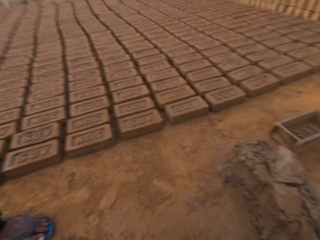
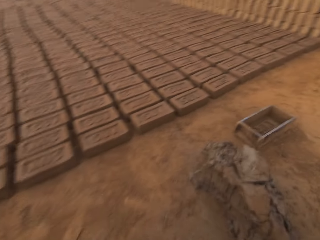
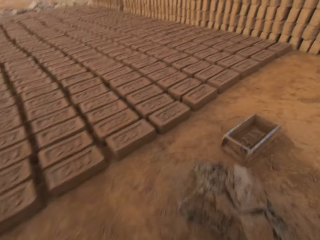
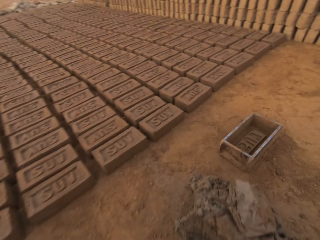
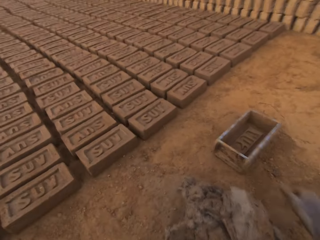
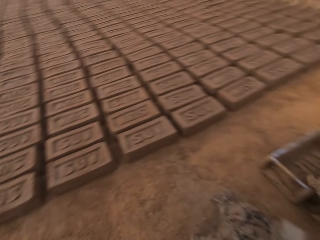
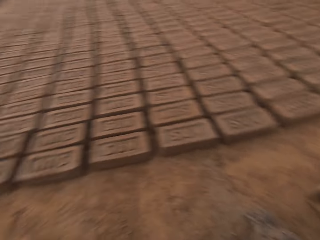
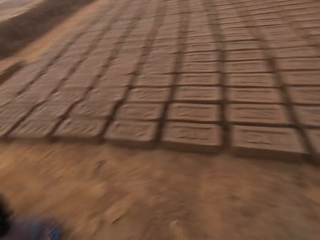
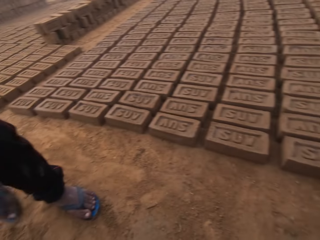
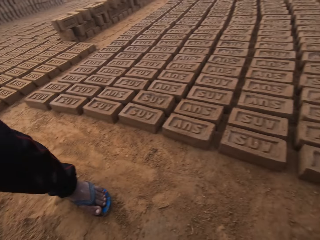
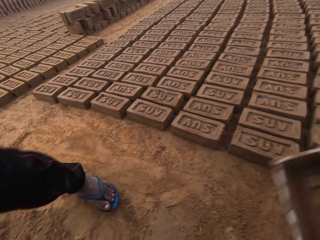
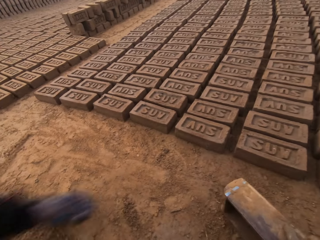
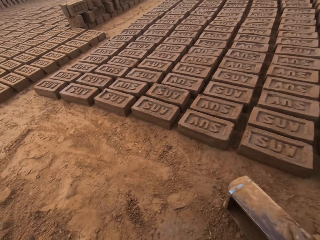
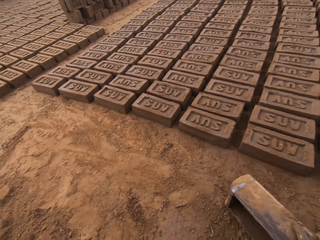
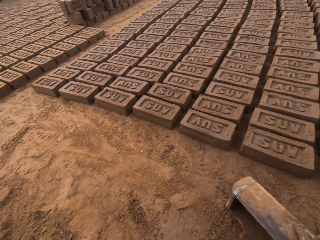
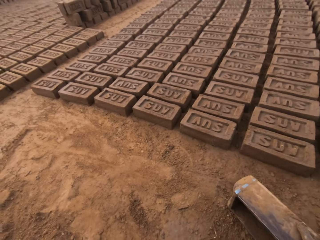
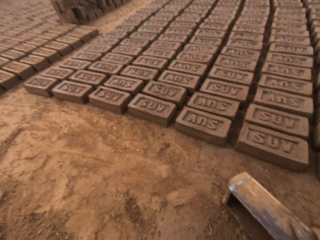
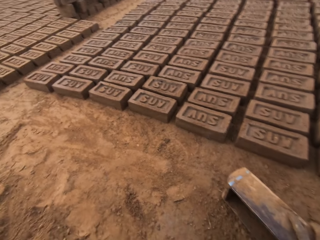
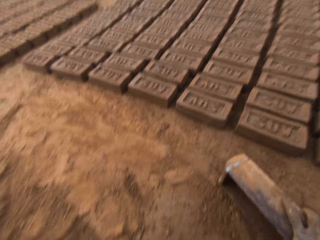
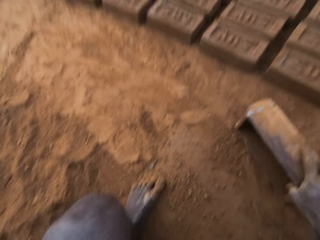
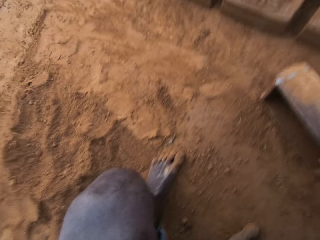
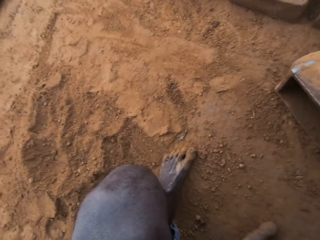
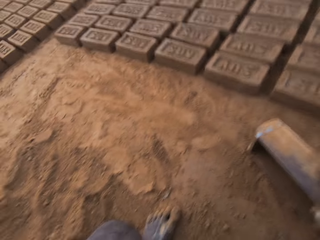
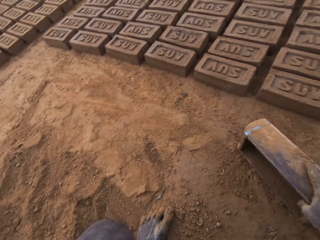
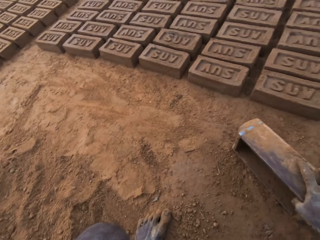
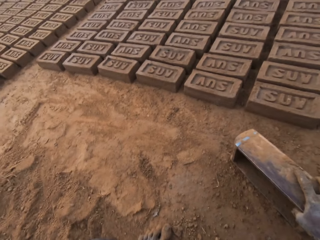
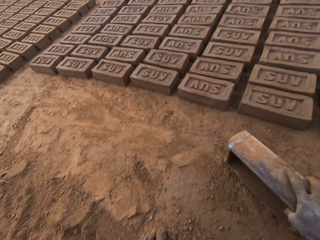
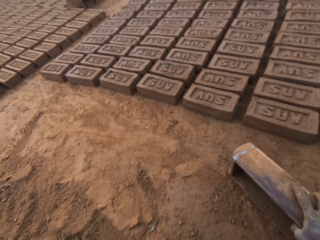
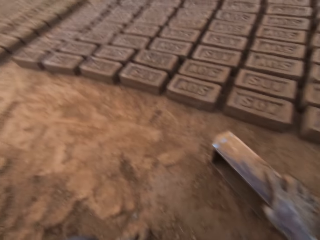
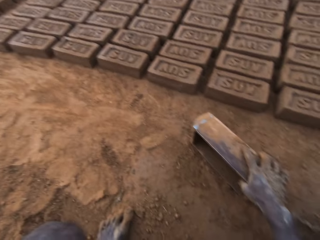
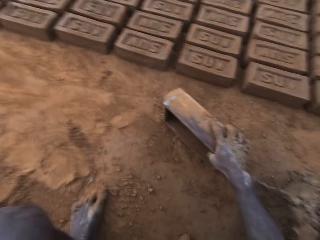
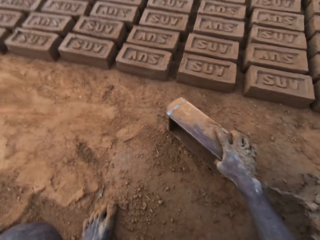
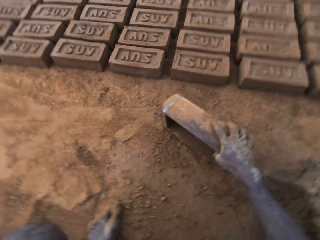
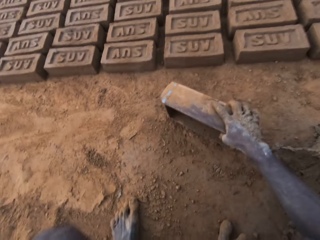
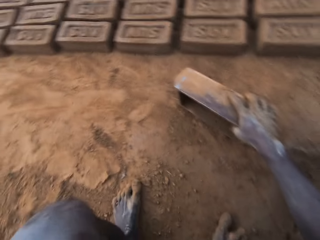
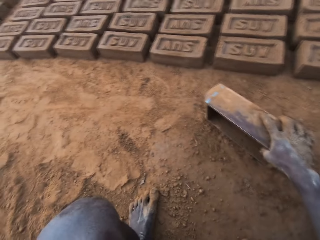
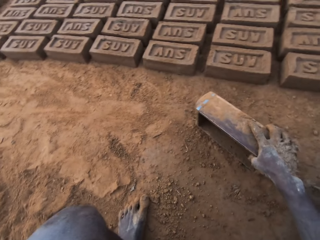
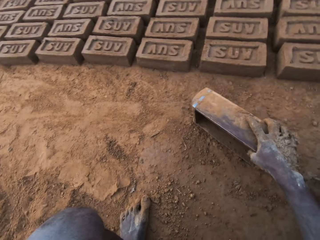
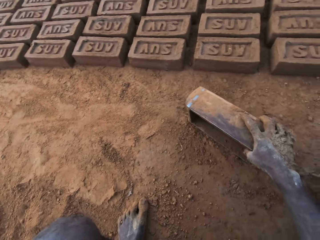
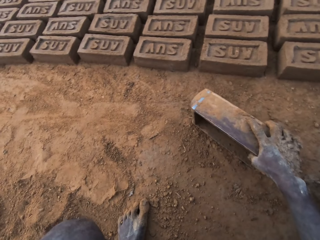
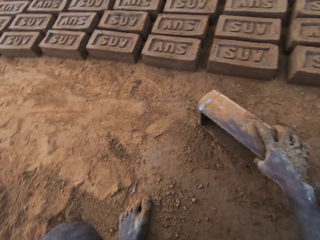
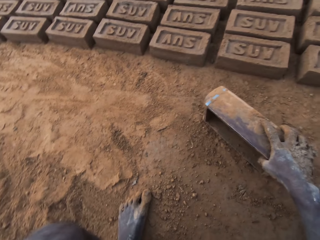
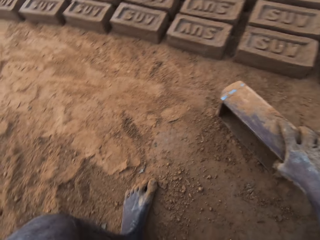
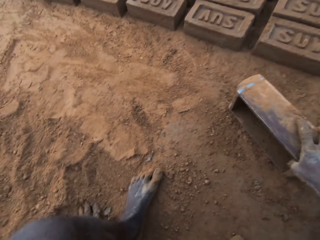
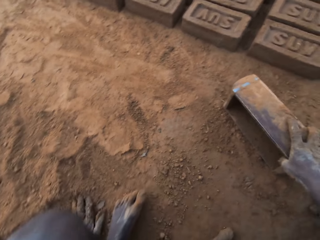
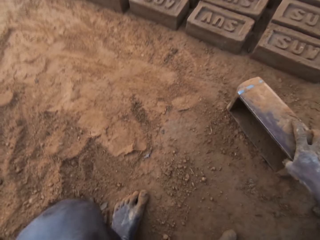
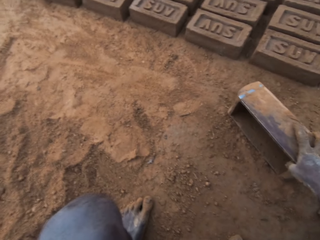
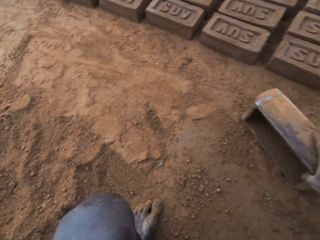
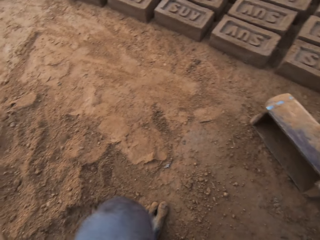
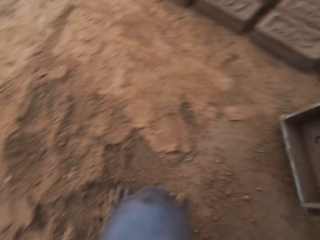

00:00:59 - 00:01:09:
The camera wearer picks up the brick mold on the ground. The man steps aside. The camera wearer drops the brick mold on the ground. They hold the brick mold.

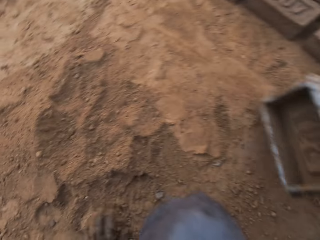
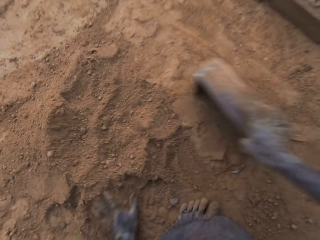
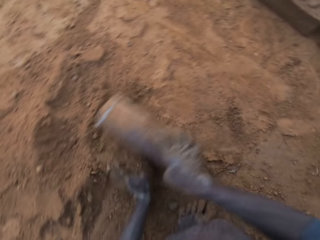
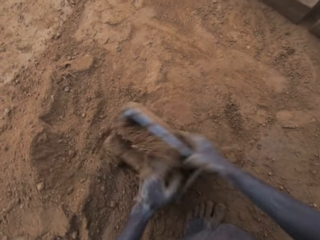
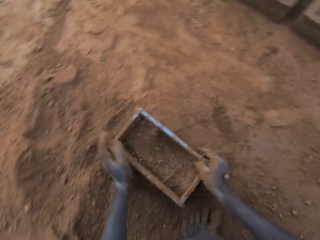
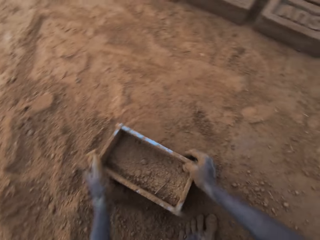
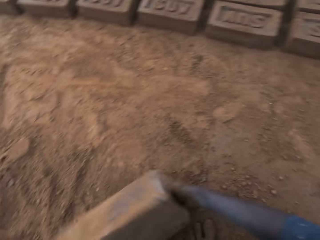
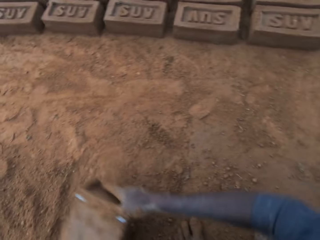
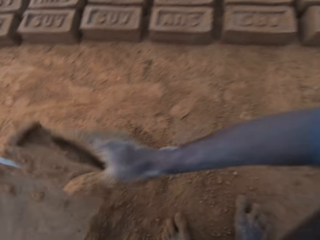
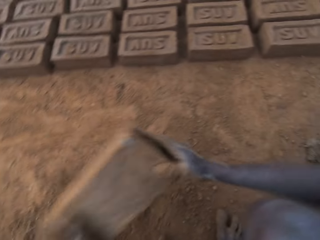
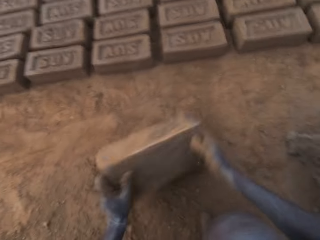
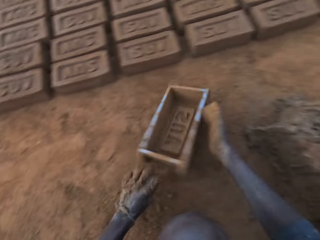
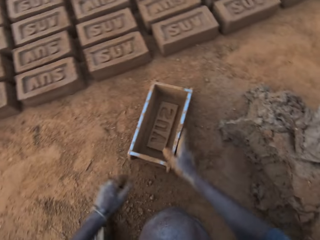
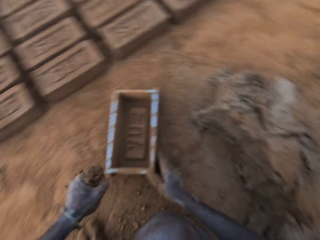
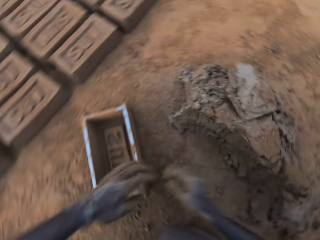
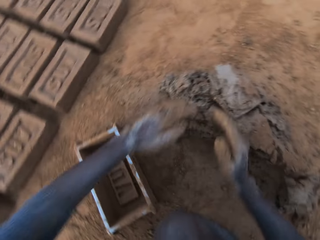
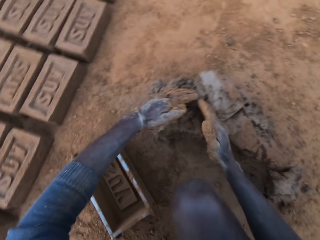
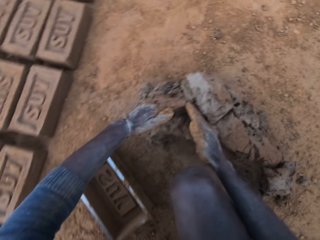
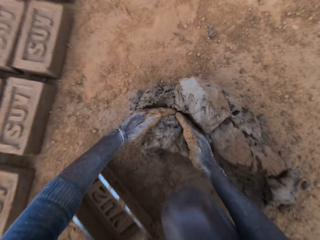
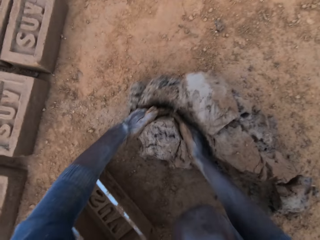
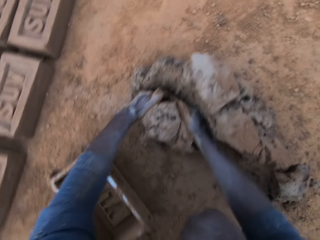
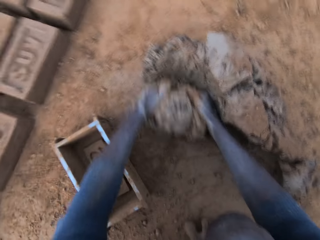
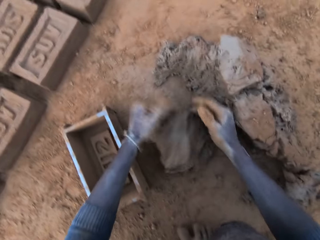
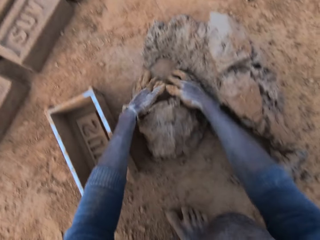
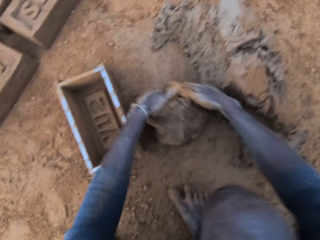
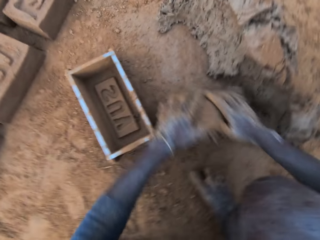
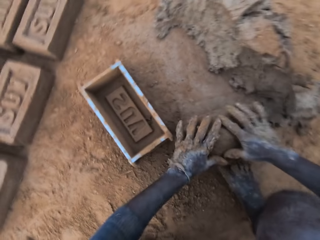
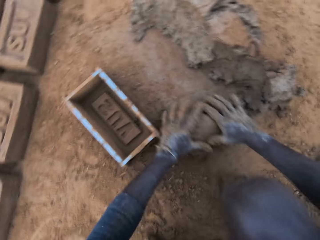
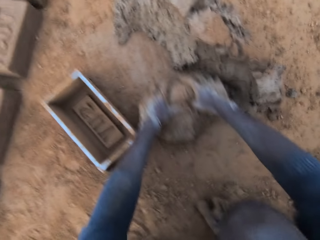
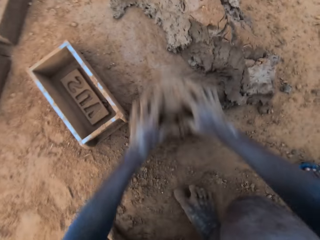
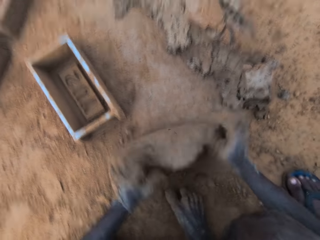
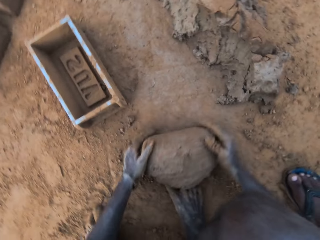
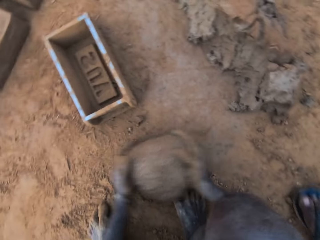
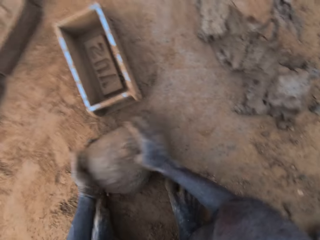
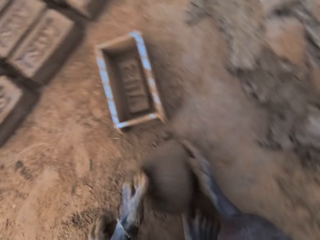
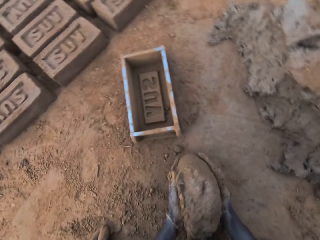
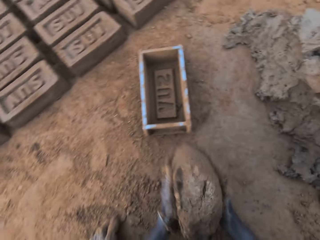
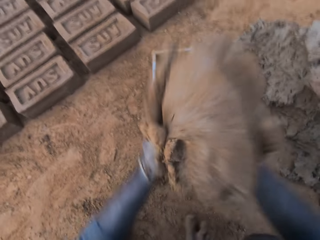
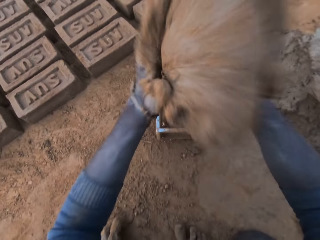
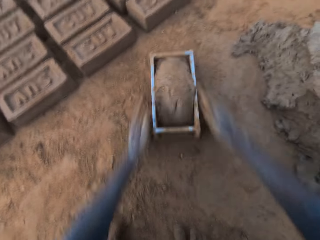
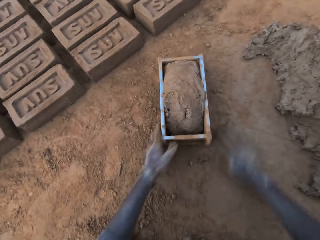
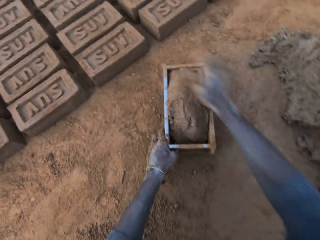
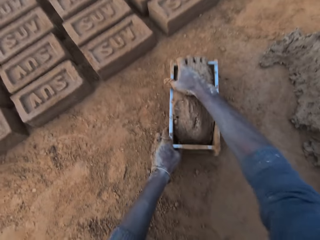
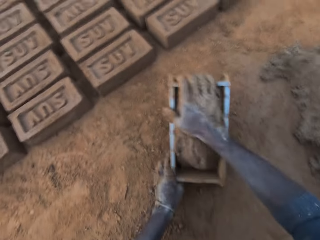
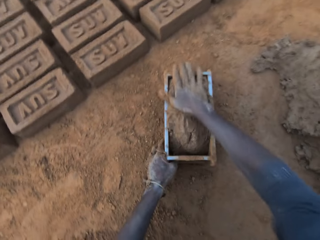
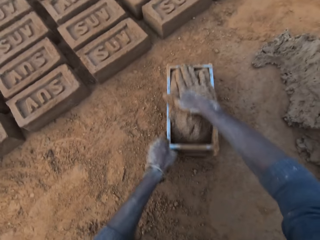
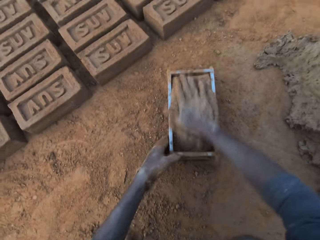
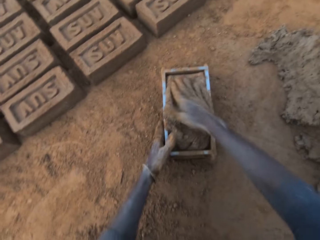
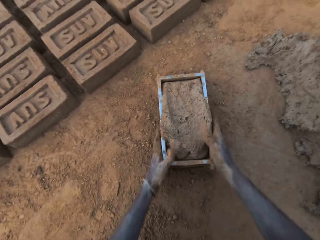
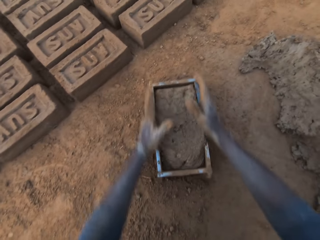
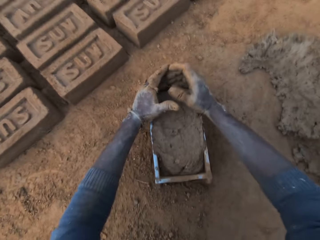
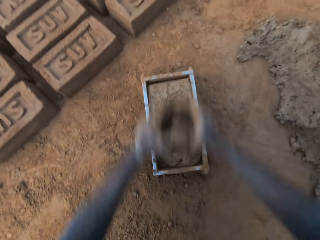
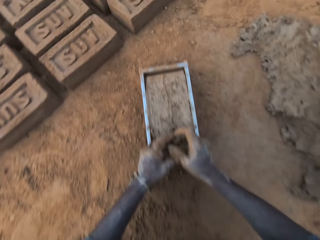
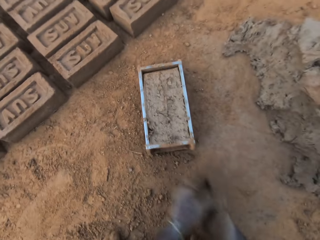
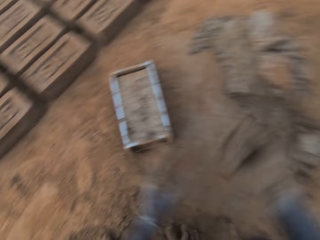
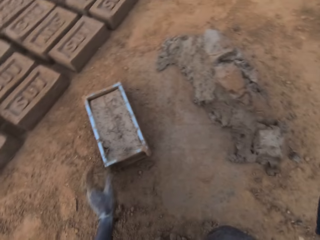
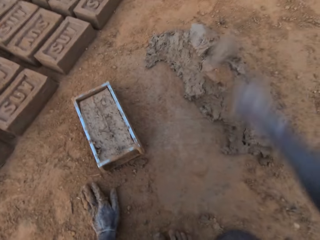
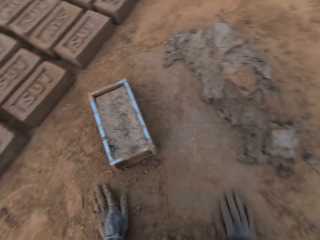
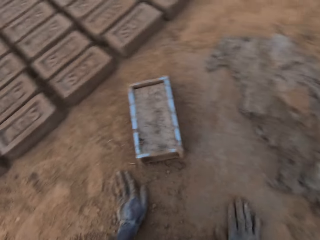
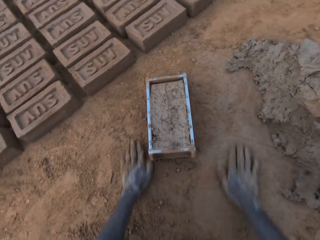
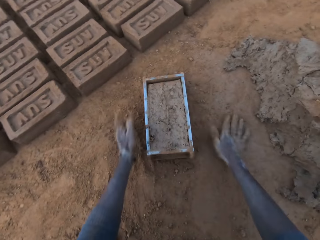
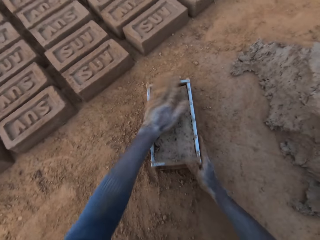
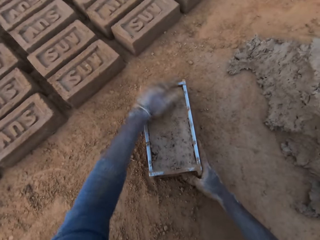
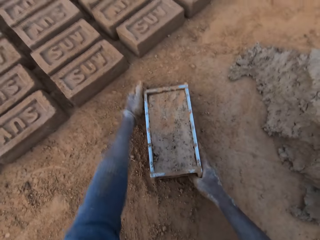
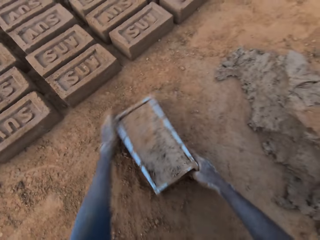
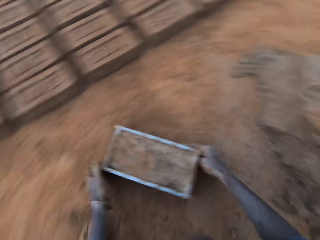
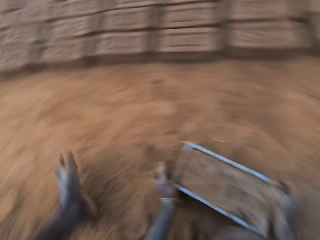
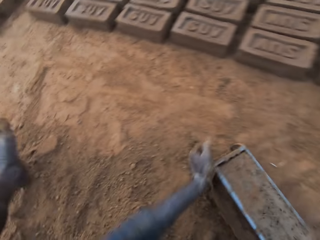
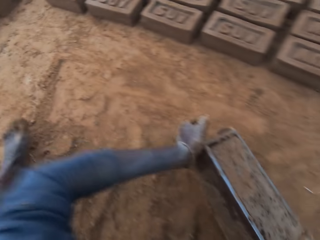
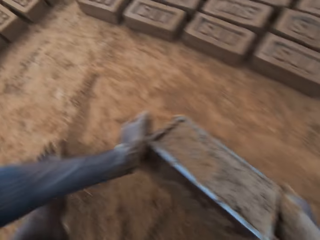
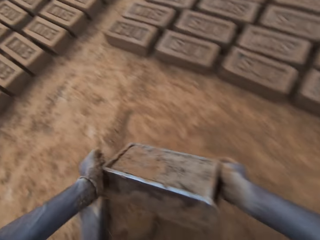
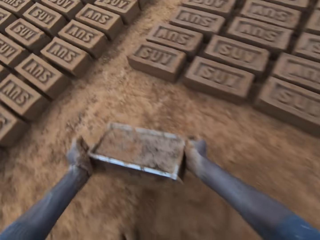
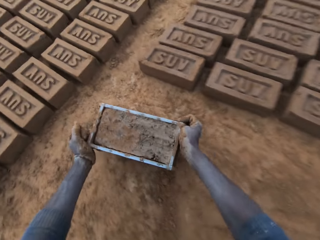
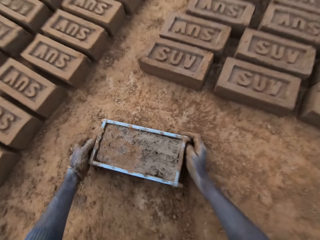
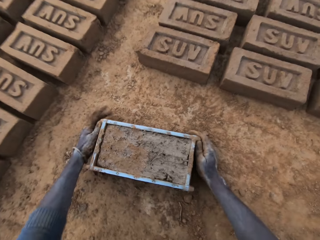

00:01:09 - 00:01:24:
The camera wearer pours sand into the brick mold. He pours the sand in the brick mold on the ground. He hits the brick mold on the ground. He puts the brick mold aside on the ground. He cuts wet clay from the heap of wet clay with his hand. He rolls the wet clay on the ground, picks up the wet clay on the ground and puts the wet clay in the brick mold. He adjusts the brick mold. He removes the excess wet clay in the brick mold. He throws the excess wet clay on the heap of wet clay. He rubs his hands on the ground. He moves the brick mold. He picks up the brick mold.
